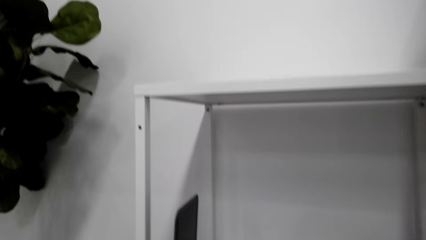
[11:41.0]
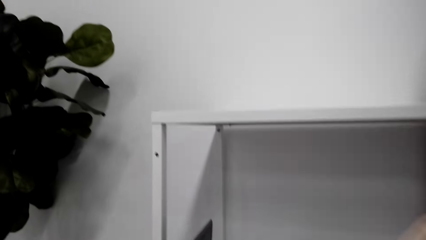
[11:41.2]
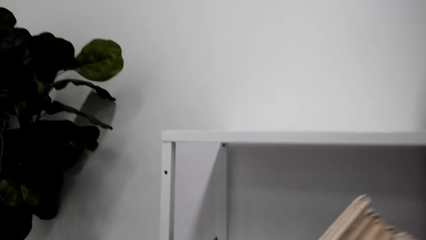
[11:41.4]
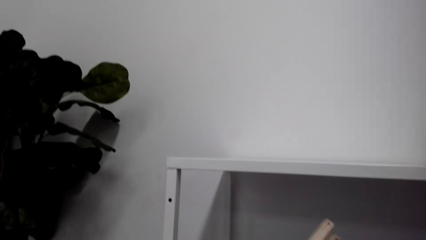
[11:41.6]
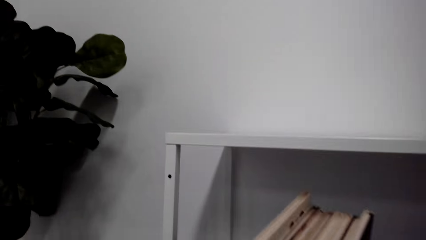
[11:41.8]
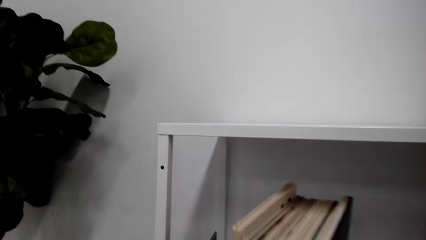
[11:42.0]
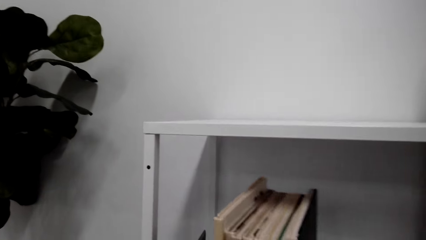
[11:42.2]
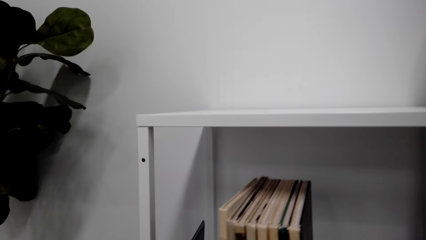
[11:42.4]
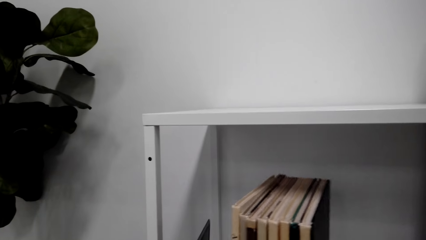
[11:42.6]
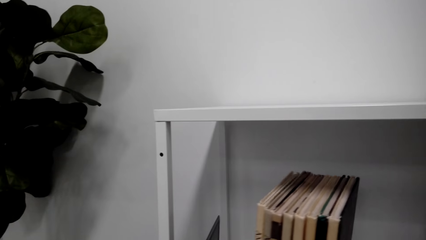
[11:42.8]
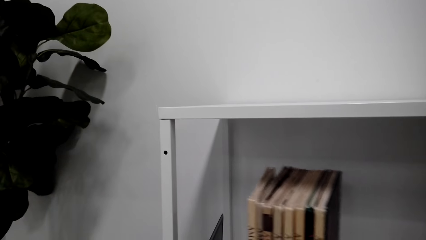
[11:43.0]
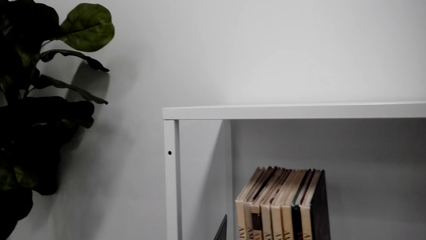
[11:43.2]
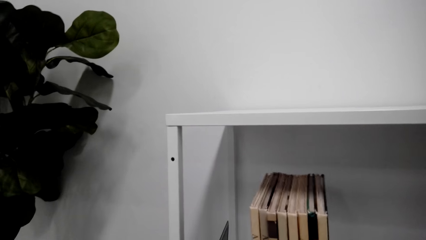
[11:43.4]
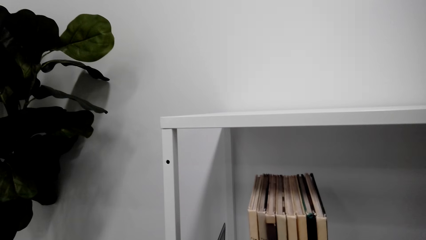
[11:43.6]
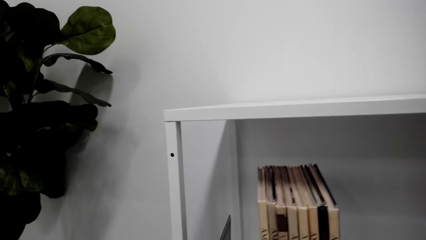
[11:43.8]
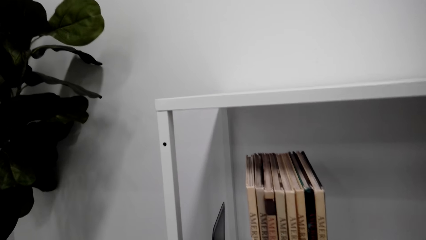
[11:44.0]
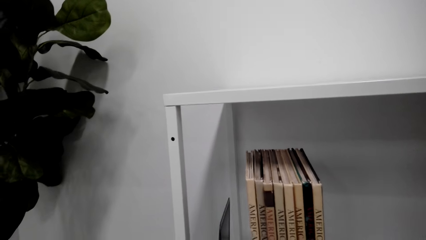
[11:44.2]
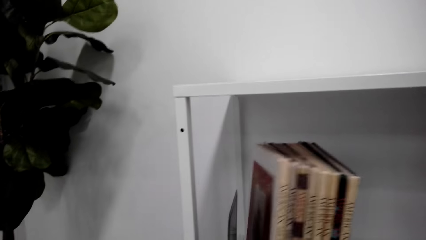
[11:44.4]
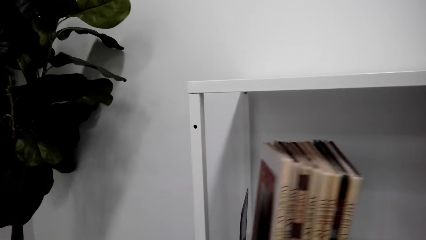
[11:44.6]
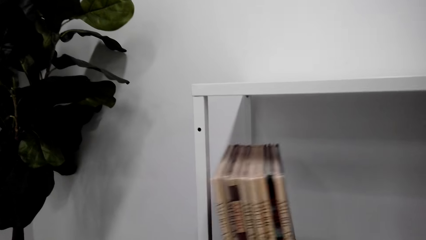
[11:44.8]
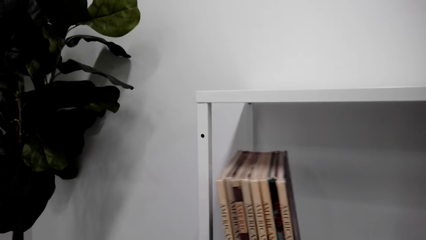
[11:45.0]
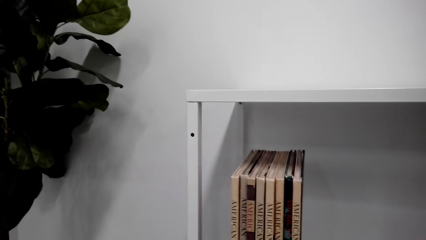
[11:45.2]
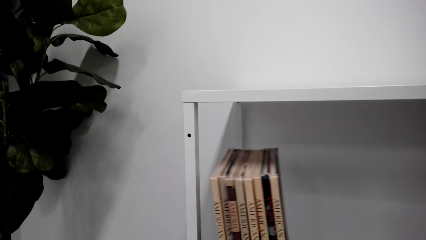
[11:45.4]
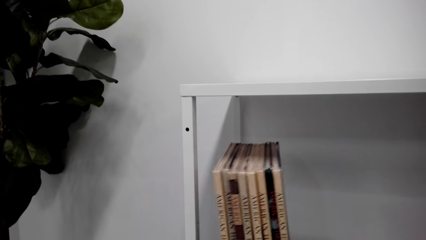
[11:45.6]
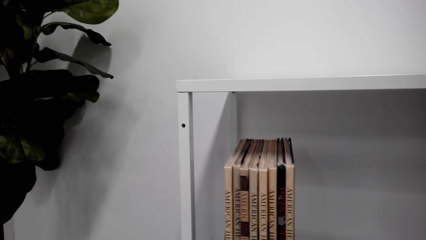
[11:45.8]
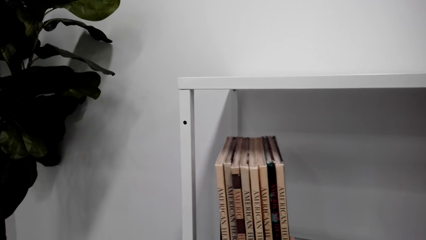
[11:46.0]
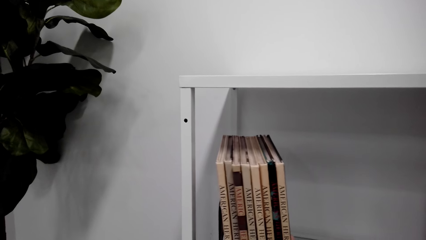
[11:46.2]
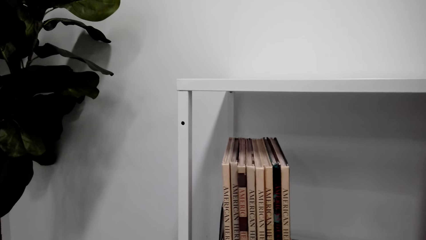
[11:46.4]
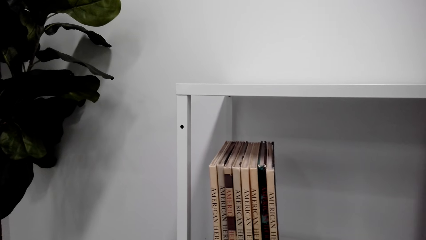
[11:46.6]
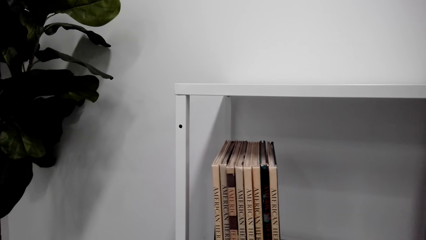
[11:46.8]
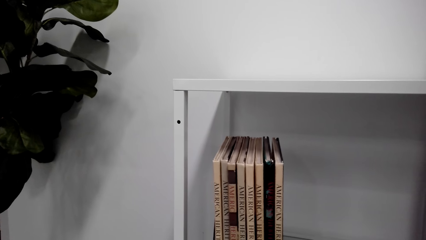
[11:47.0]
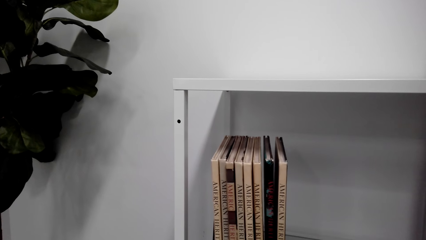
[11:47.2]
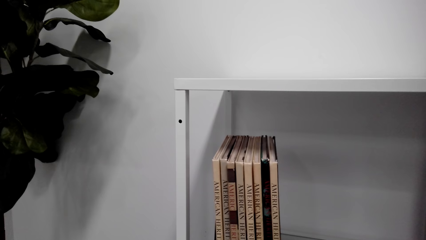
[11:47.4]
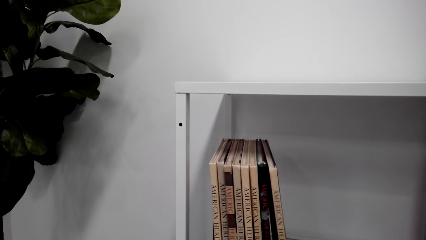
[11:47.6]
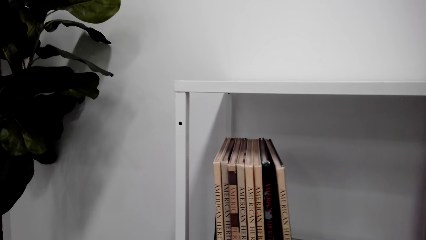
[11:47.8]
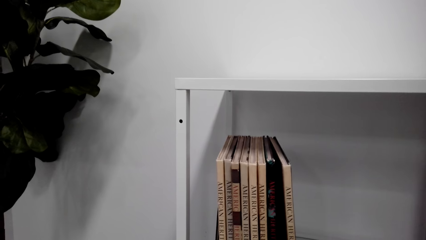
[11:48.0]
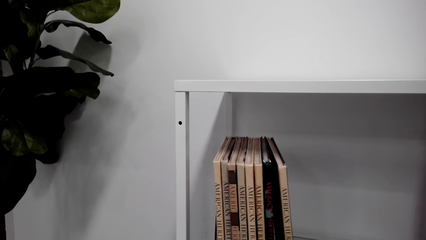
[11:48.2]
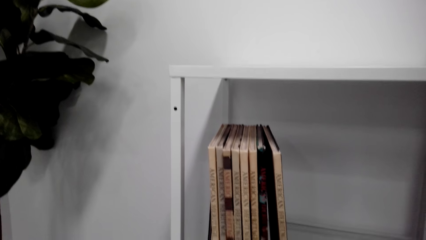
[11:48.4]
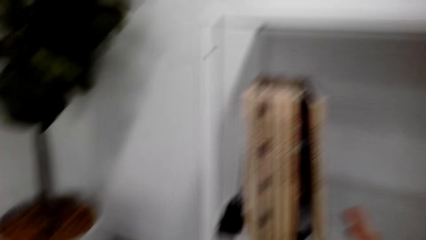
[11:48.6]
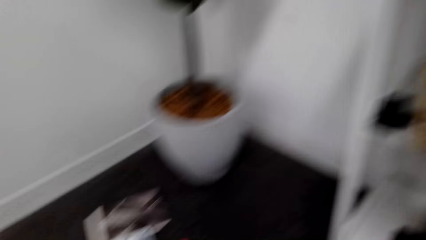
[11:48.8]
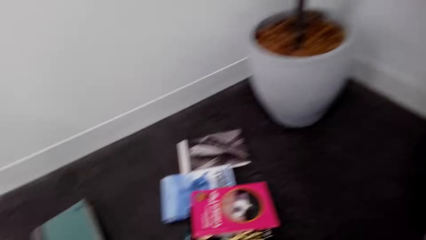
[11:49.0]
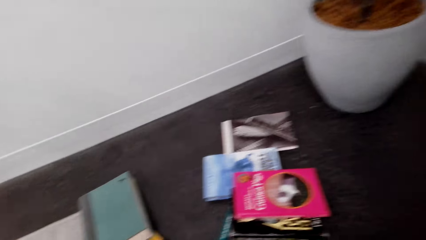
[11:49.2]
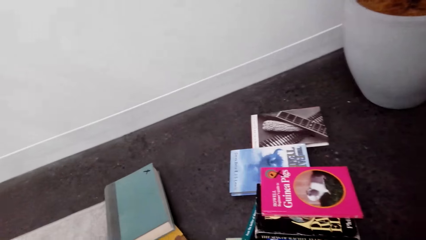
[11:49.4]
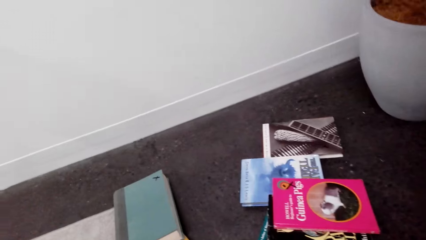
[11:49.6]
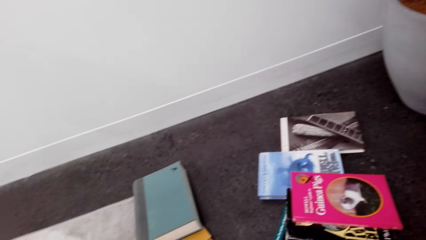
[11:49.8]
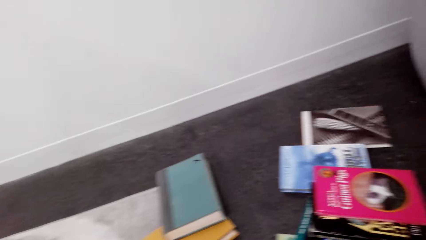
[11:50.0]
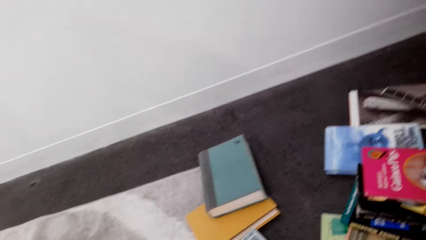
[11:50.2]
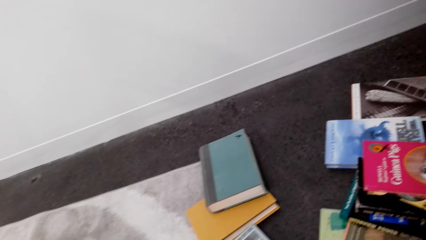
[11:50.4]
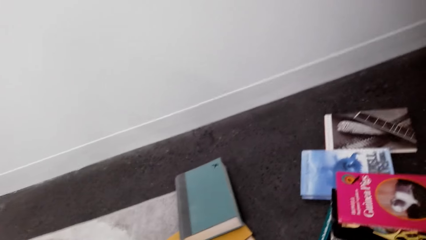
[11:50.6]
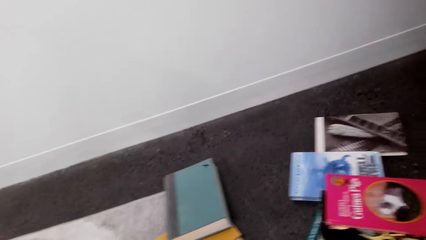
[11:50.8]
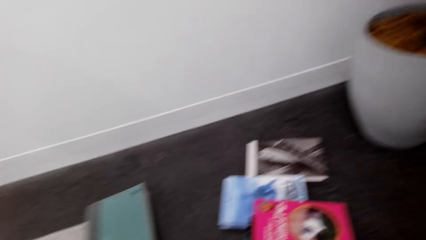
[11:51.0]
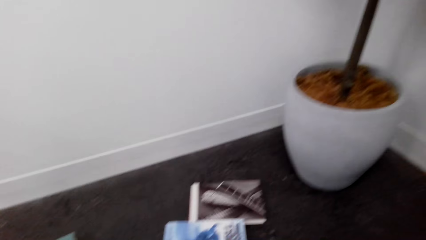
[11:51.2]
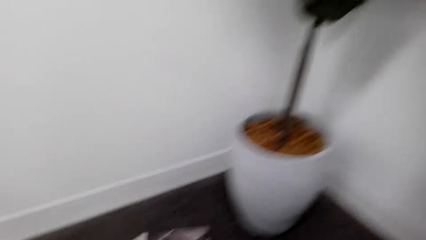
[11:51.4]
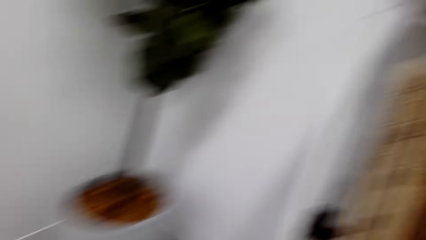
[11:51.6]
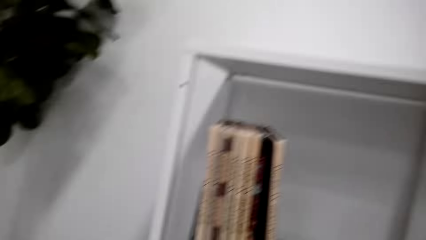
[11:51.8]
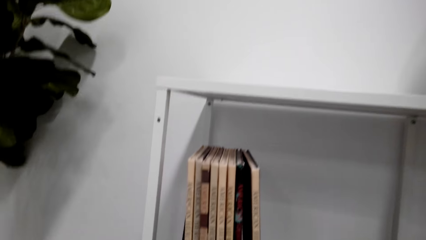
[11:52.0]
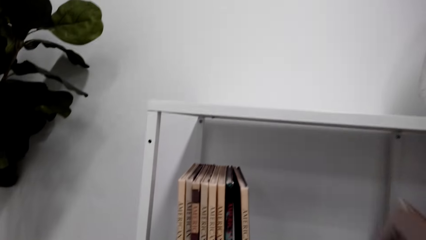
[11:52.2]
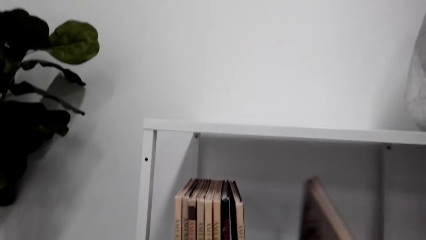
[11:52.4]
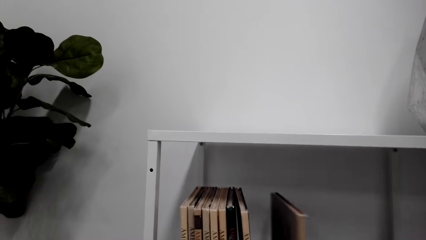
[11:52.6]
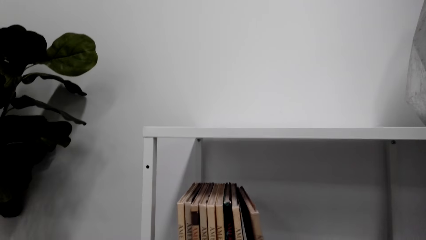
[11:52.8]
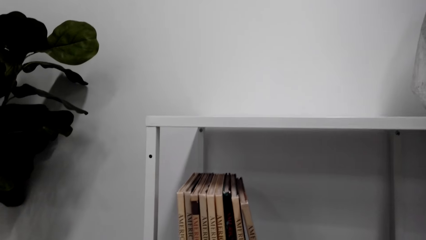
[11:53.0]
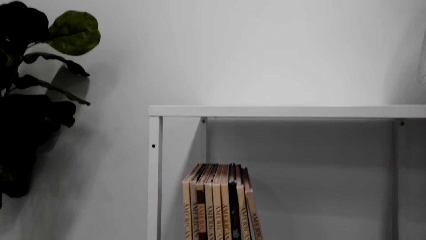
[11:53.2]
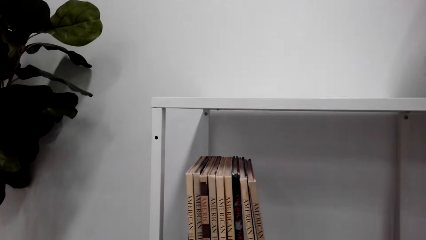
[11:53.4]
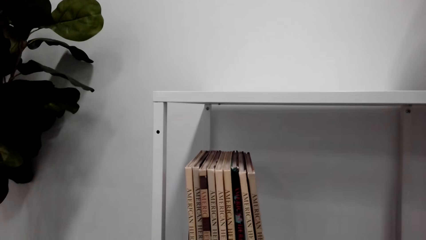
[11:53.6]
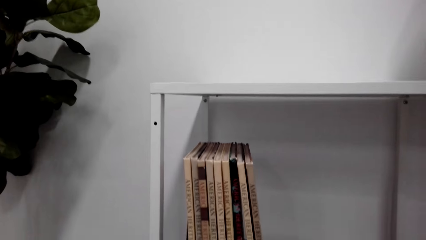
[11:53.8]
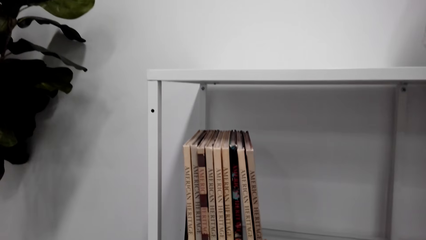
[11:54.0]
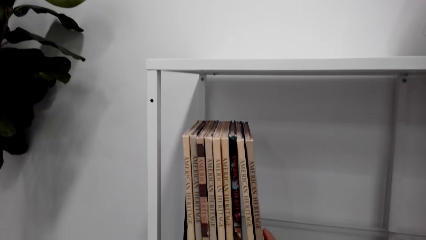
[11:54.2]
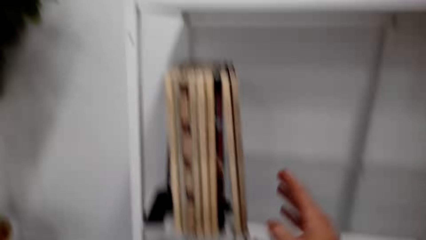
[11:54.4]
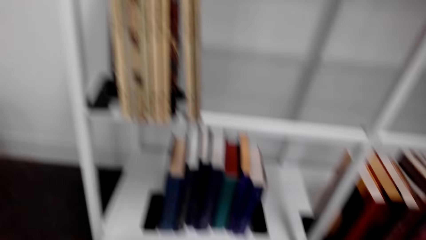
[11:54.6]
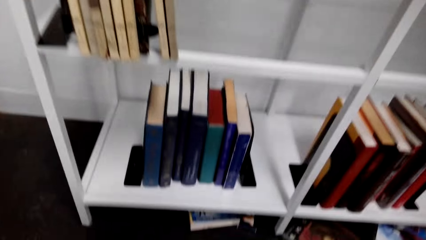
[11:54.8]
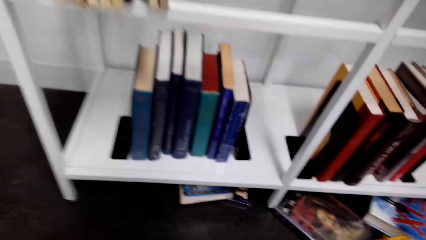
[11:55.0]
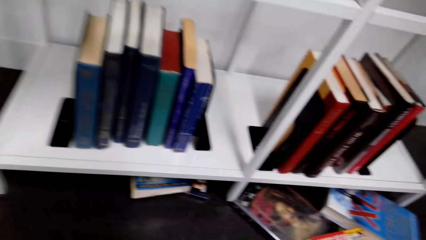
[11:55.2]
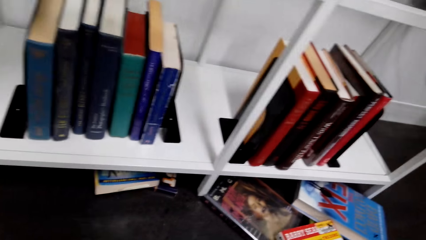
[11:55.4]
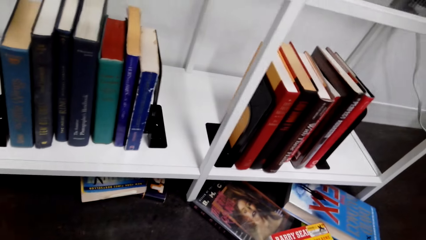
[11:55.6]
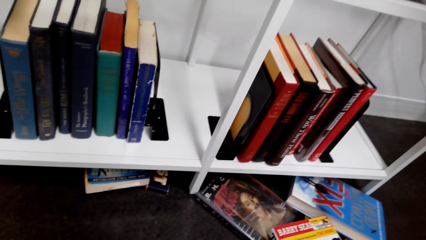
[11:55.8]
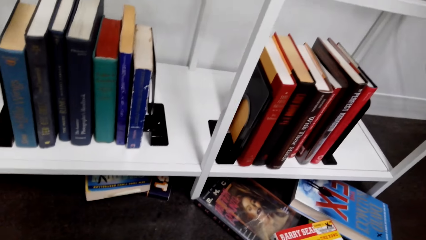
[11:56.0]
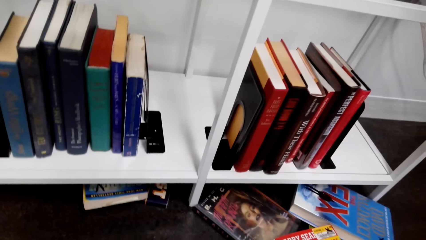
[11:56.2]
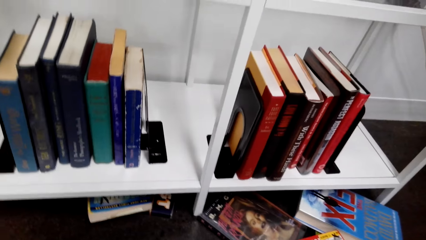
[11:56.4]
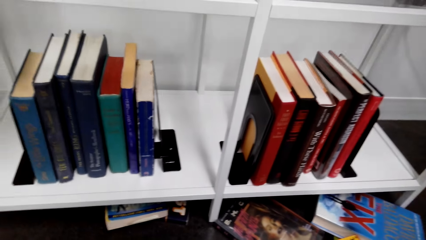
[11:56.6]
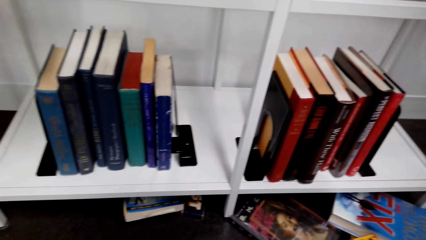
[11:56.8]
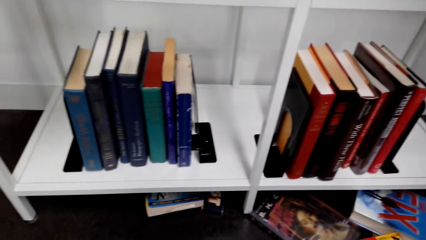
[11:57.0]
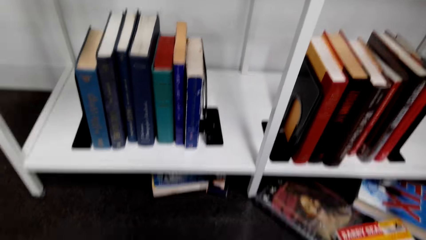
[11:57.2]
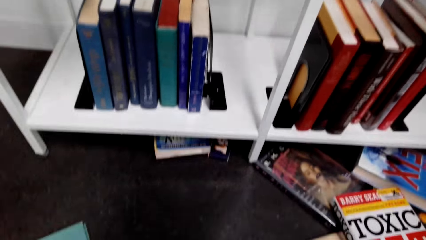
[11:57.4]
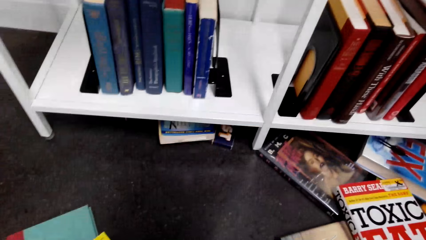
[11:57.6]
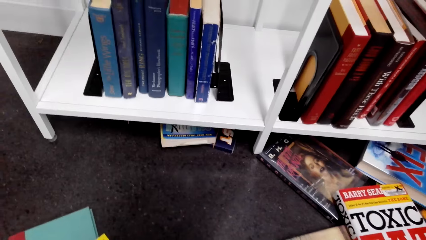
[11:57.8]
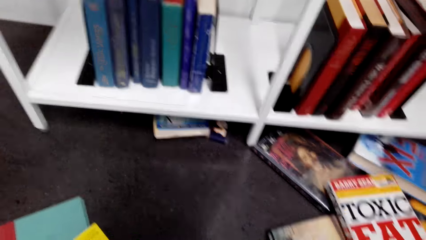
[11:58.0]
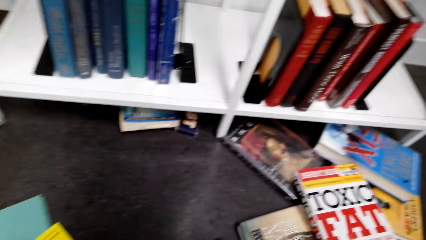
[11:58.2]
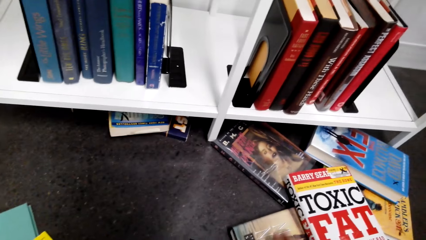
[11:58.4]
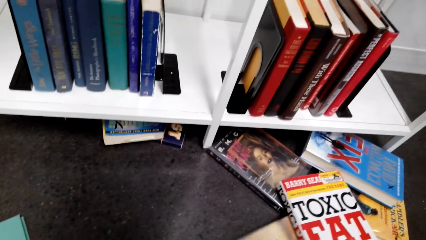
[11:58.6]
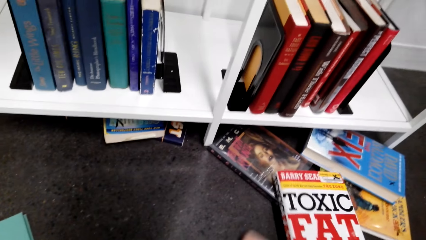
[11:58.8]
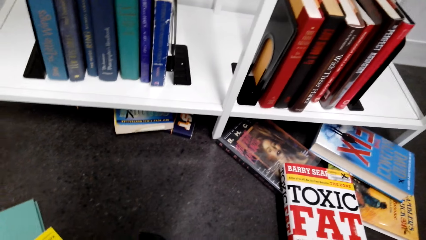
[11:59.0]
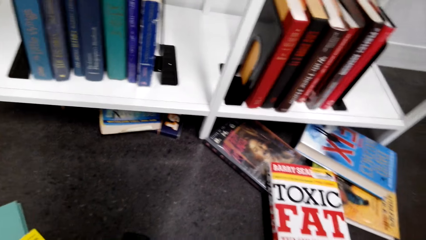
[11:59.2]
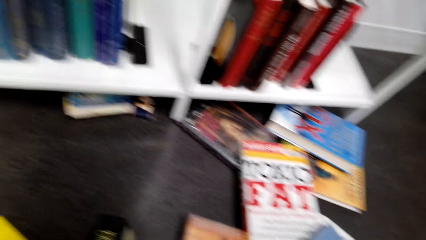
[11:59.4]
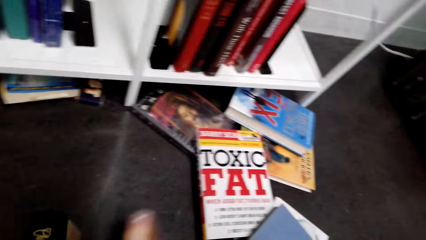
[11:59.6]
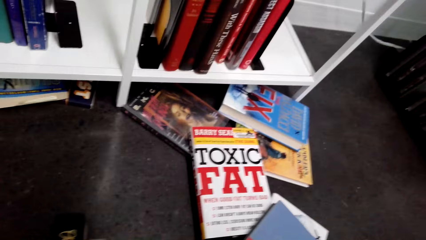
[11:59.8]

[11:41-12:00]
The camera wearer places the books on the rack. They look around the house floor. They pick a book from the floor. They place the books on the rack. They look around the house floor.
